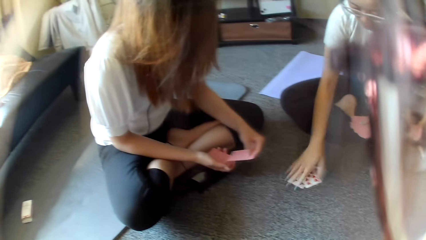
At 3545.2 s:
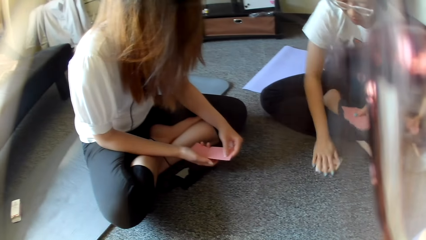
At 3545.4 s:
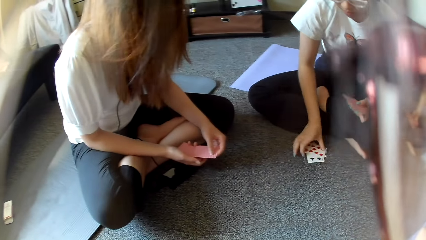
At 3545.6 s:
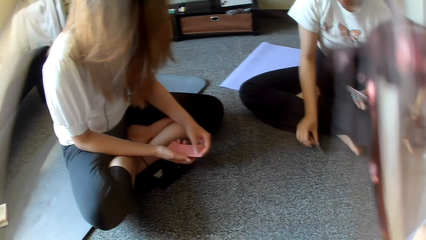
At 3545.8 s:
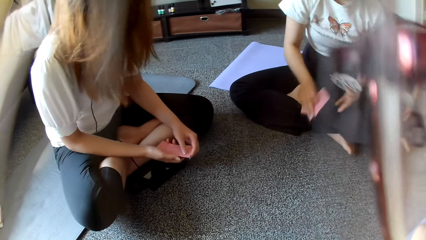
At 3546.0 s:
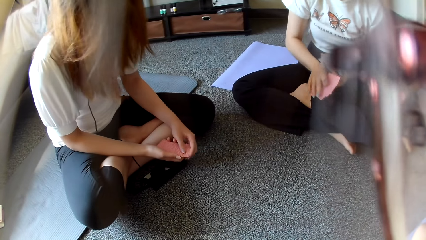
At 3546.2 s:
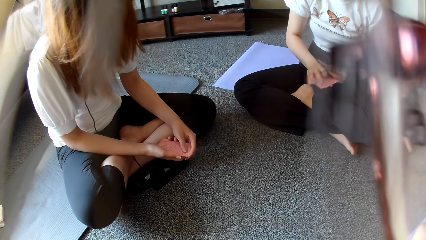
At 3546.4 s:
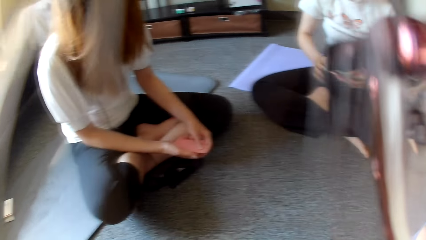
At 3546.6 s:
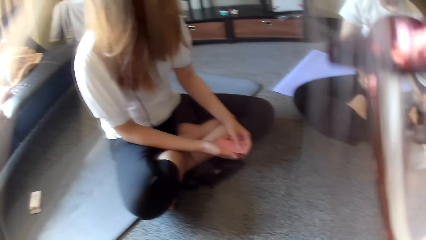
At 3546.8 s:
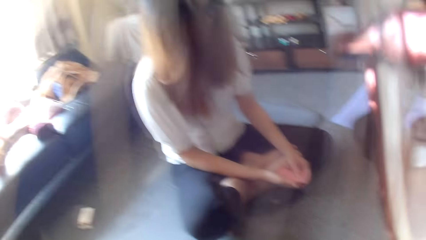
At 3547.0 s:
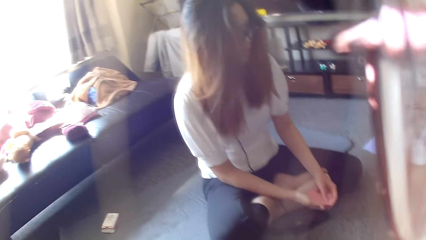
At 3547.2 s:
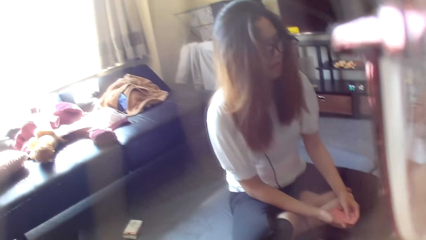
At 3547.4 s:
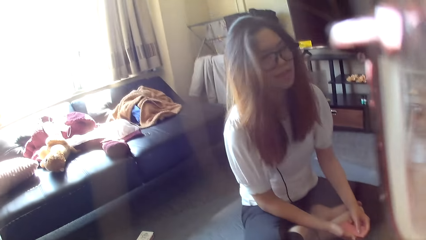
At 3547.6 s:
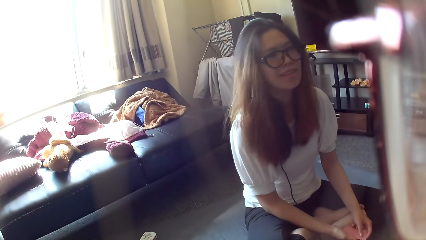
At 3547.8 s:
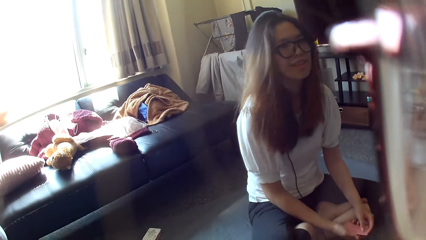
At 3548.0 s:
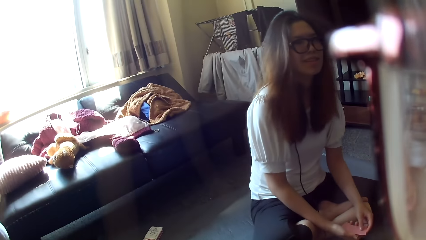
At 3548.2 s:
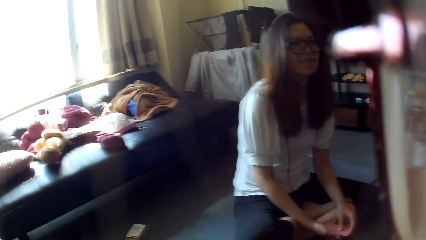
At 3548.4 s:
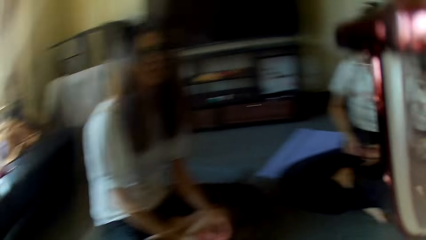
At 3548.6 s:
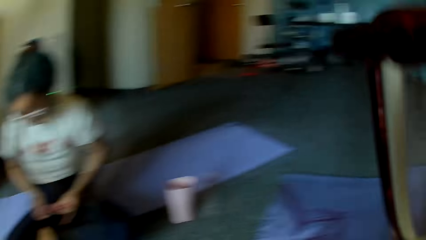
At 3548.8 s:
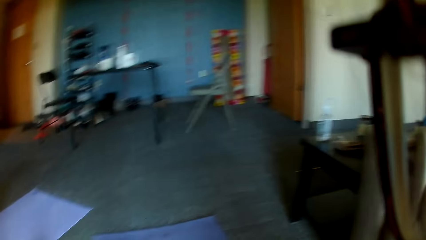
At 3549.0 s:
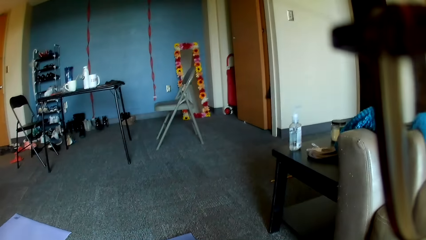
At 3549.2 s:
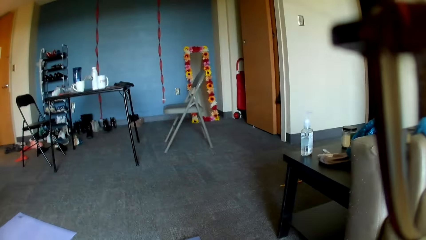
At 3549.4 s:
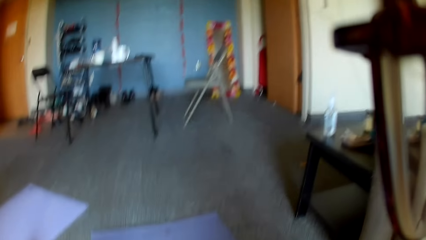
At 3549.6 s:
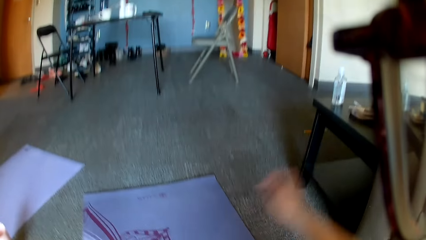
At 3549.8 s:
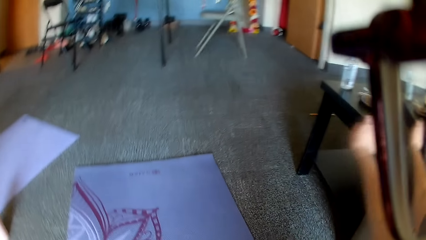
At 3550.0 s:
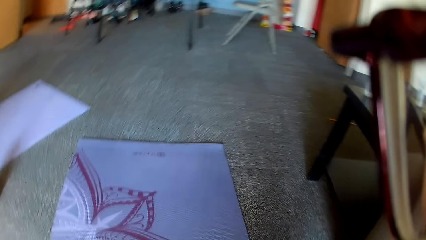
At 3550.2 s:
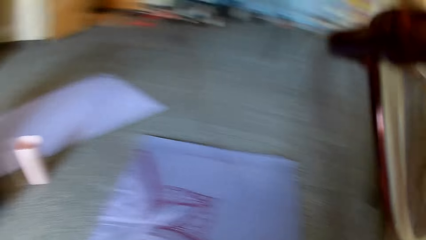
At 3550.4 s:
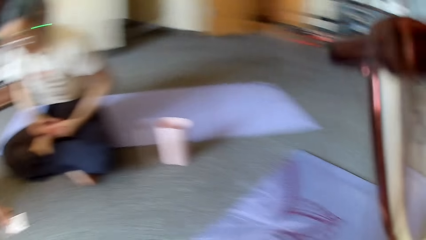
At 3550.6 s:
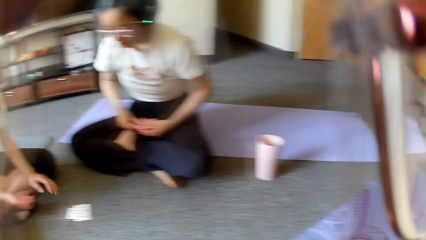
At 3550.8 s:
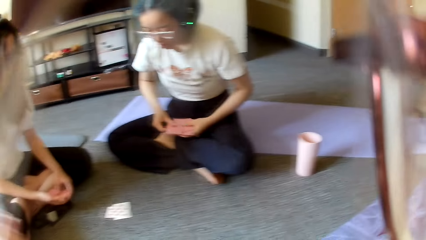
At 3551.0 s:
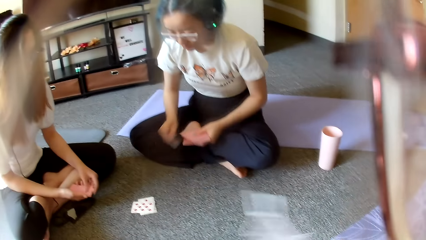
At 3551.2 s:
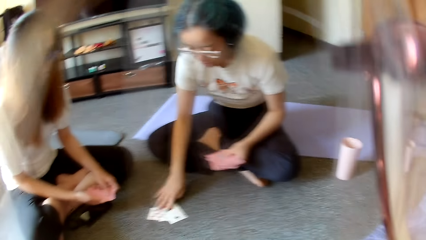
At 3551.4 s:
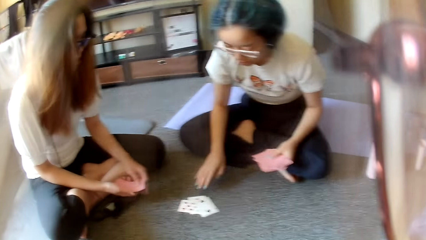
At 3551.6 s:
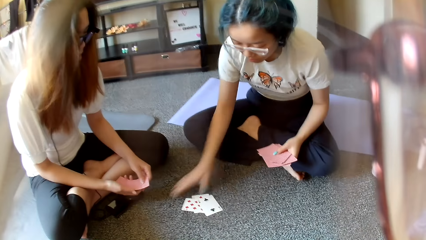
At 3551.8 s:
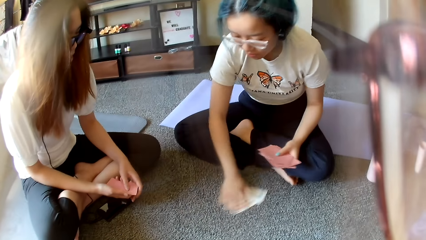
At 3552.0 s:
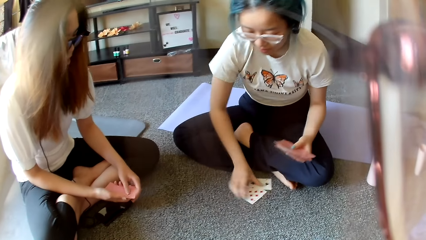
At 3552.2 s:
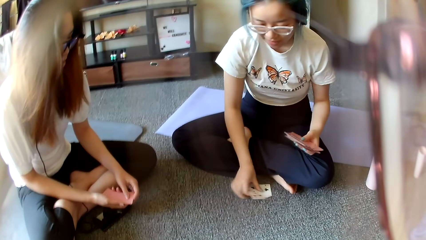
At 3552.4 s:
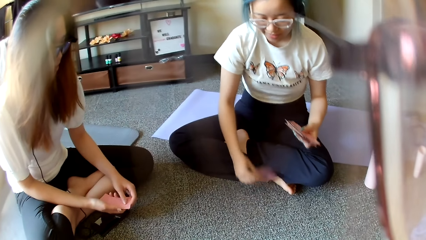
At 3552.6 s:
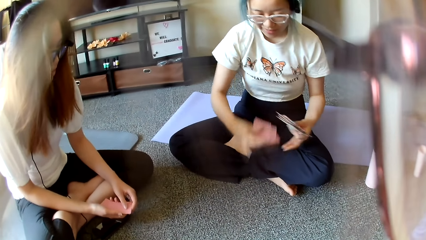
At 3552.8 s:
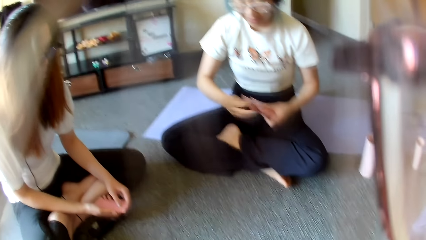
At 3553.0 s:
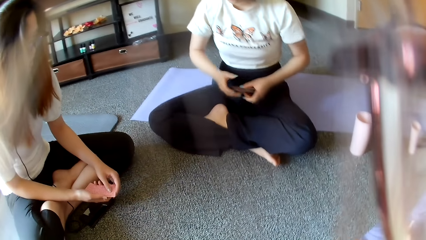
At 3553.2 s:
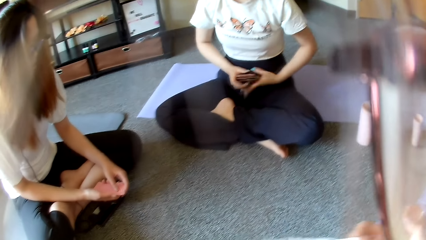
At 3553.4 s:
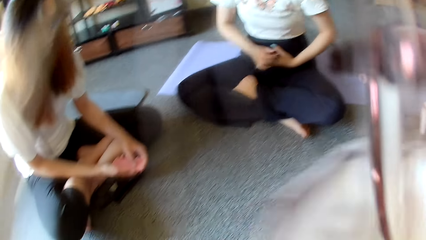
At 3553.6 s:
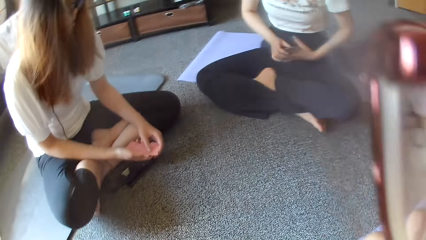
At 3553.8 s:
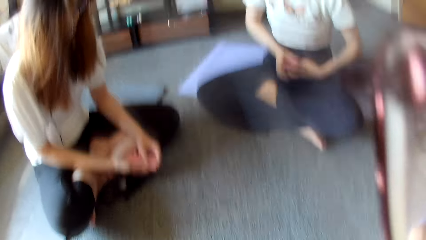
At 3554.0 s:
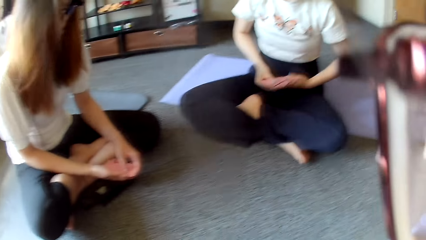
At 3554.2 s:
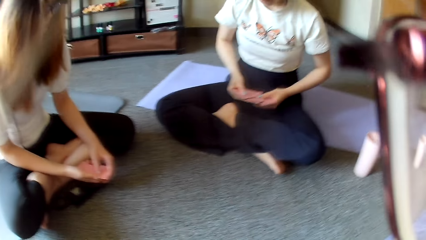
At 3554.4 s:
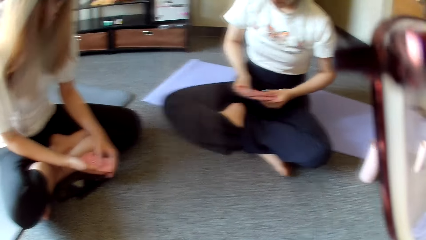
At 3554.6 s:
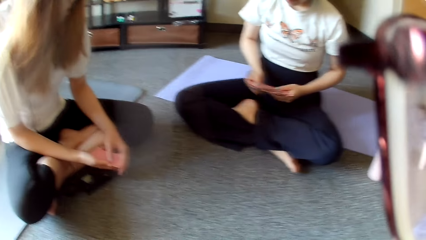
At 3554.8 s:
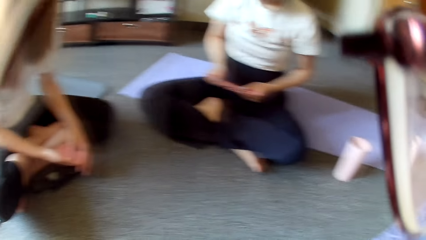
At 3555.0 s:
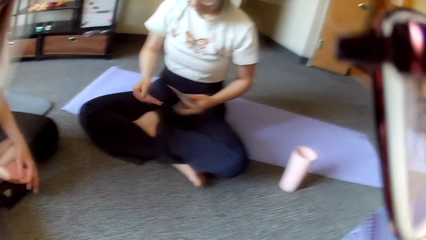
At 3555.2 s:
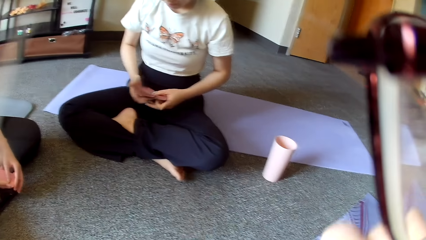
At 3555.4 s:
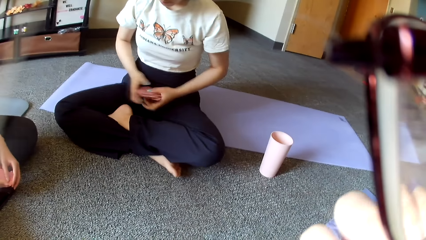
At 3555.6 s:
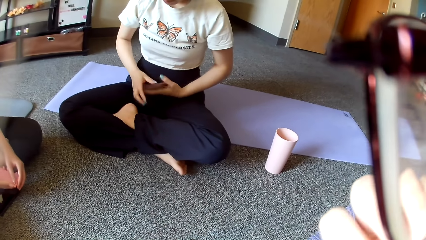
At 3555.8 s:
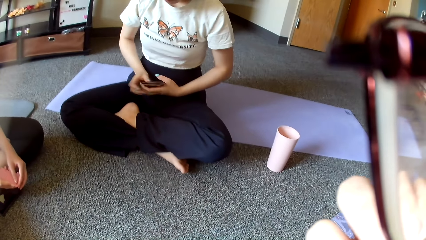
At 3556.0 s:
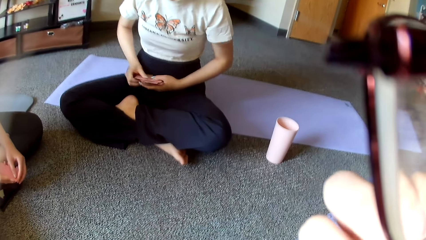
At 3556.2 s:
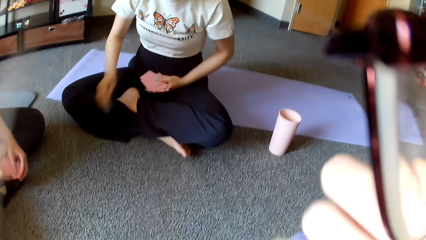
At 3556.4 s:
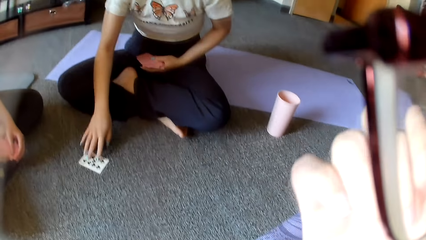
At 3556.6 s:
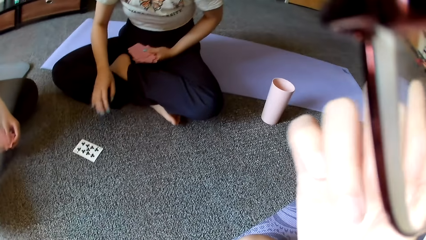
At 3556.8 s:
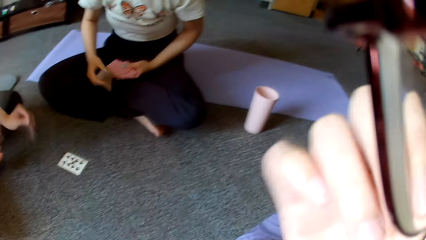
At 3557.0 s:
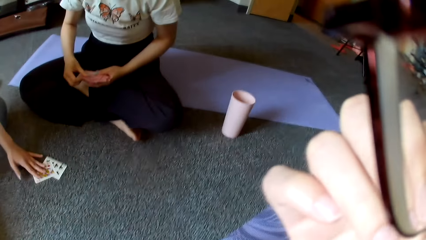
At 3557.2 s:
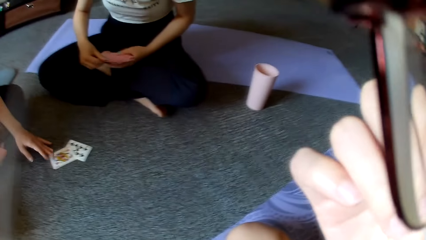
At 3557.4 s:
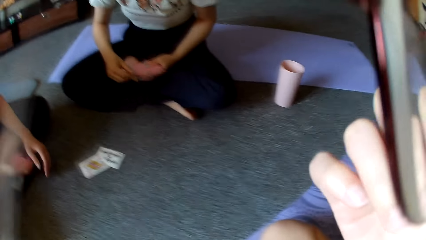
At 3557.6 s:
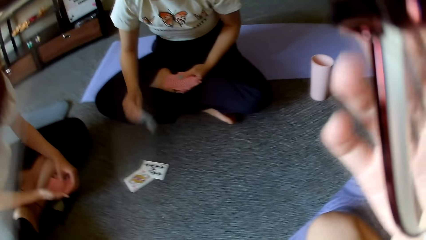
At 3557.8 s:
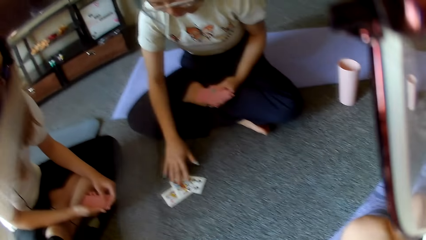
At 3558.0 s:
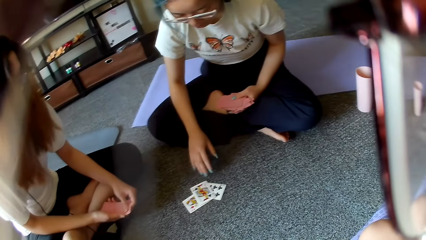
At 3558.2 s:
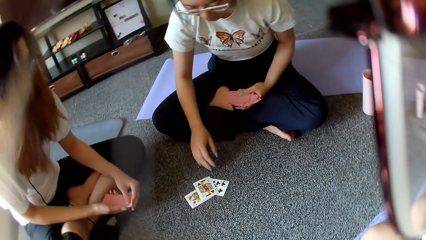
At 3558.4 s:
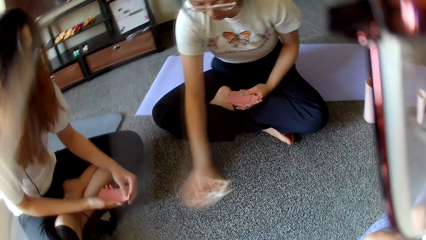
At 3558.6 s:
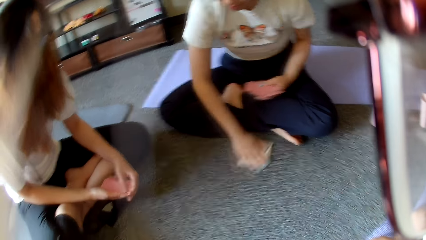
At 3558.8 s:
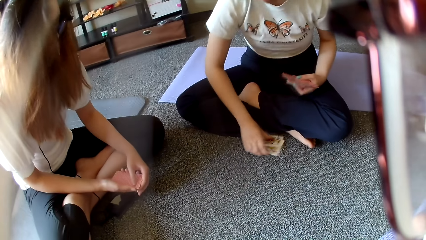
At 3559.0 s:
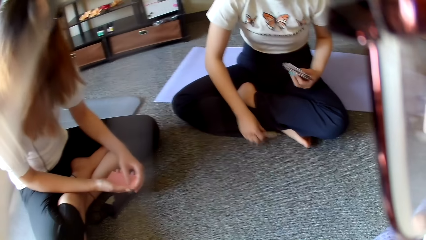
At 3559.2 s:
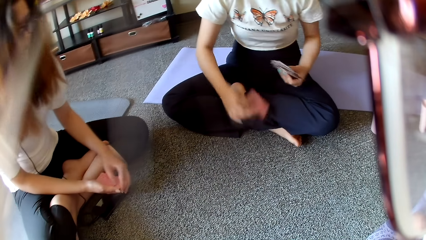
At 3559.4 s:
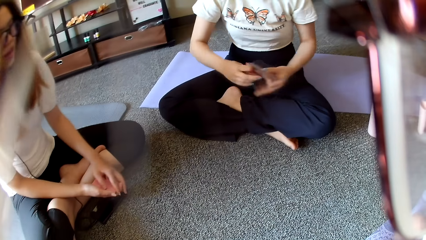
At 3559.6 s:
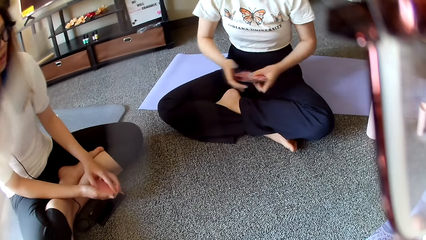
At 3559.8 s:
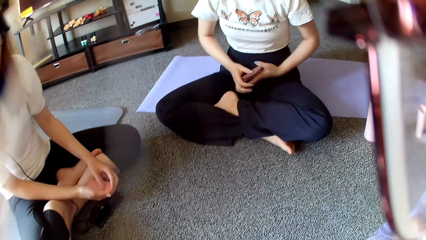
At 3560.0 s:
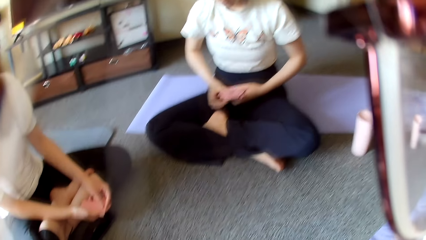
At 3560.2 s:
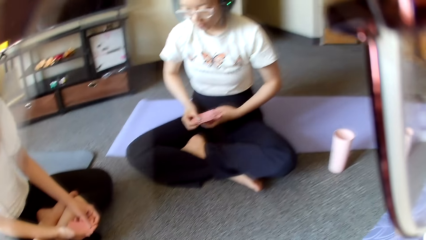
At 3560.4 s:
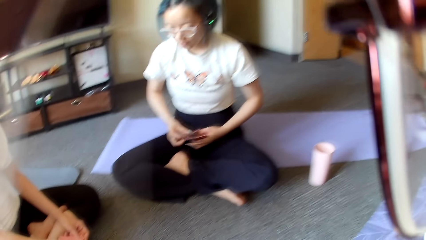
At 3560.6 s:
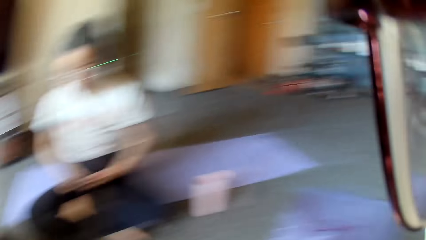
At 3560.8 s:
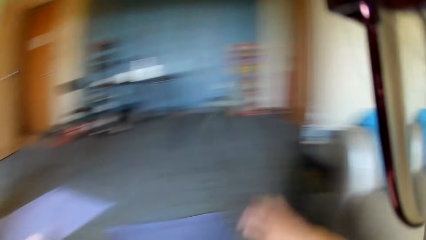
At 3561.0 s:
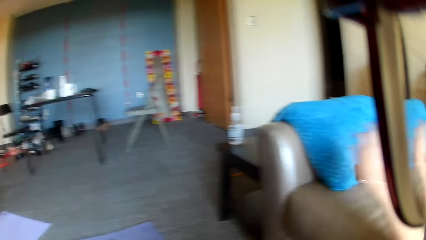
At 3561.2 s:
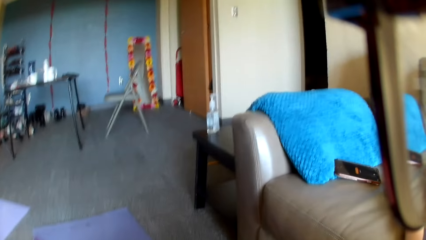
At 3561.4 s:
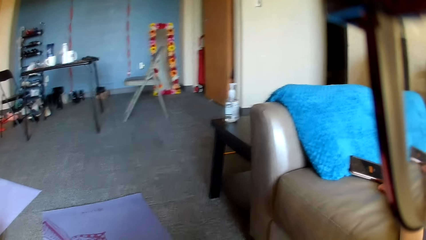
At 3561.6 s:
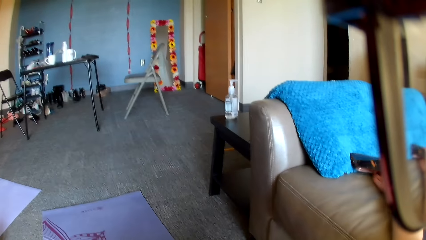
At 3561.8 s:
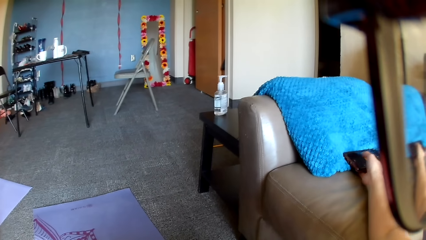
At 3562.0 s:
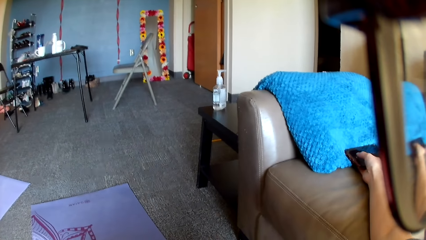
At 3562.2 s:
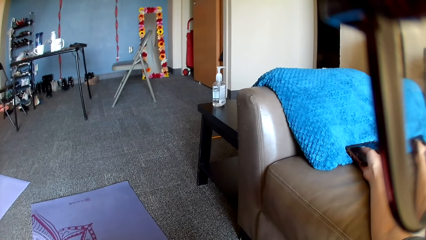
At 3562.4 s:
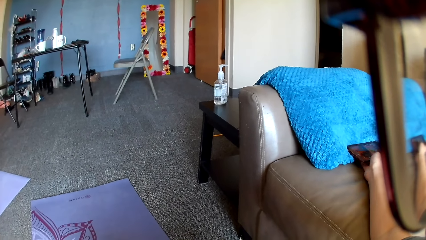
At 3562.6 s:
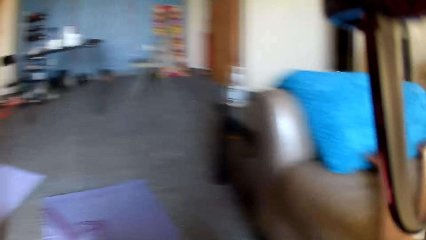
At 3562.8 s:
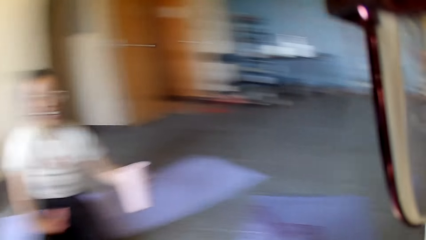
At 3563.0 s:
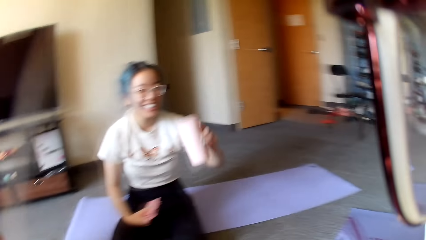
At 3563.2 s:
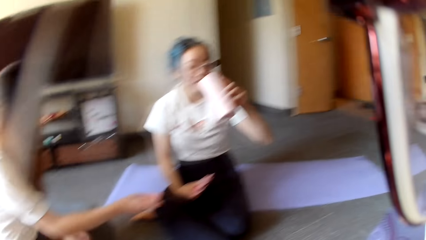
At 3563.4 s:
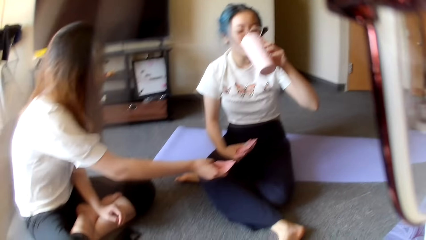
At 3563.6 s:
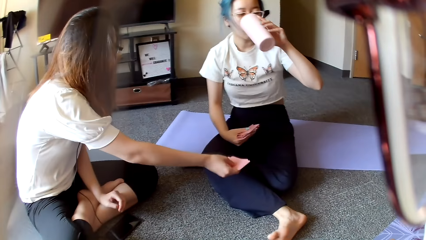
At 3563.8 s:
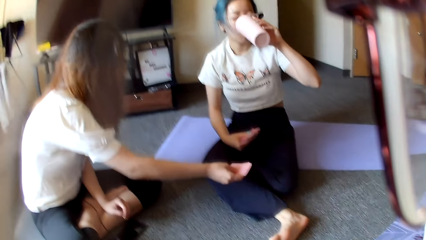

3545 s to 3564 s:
A woman places a card on the floor and collects the cards. The camera wearer looks around. They move the hand. The woman places a card on the floor and collects the cards on the floor. The camera wearer looks around. The woman places a card on the floor. Another woman places a card on the floor. The first woman plays poker and collects the cards. The camera wearer looks around, picks up and scrolls a phone, and checks the phone. The first woman drinks.
